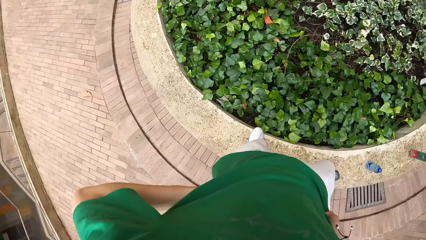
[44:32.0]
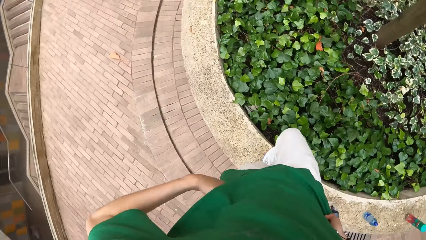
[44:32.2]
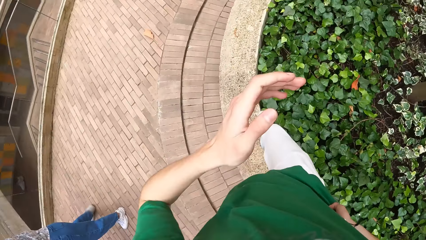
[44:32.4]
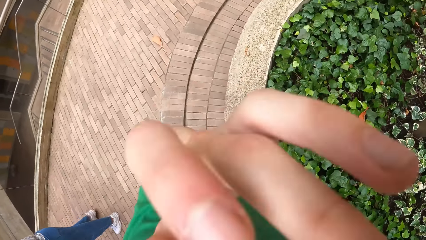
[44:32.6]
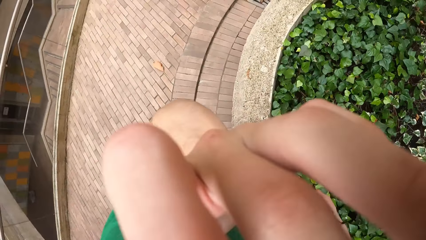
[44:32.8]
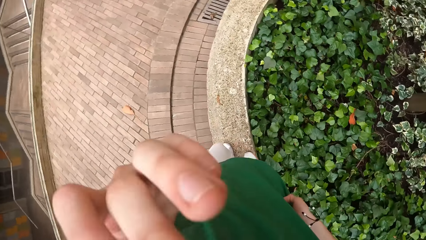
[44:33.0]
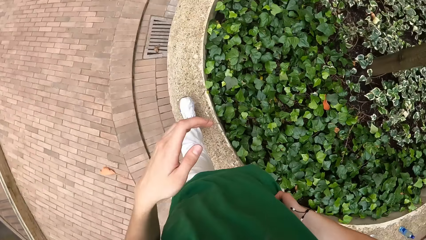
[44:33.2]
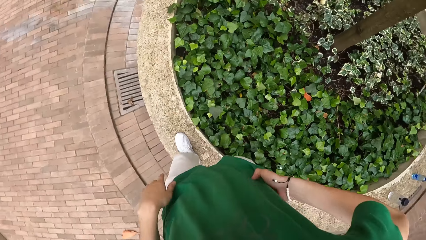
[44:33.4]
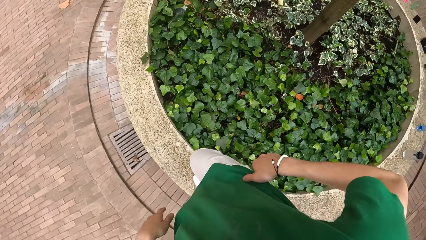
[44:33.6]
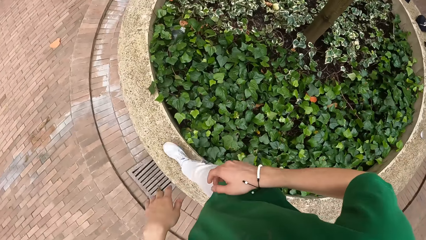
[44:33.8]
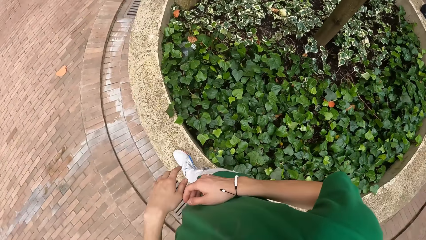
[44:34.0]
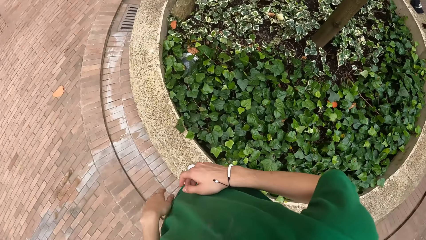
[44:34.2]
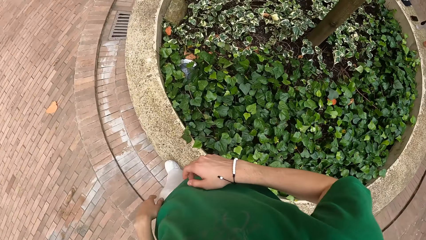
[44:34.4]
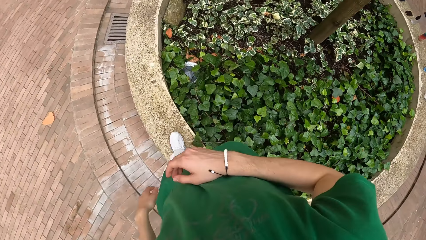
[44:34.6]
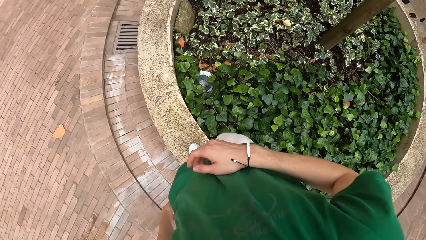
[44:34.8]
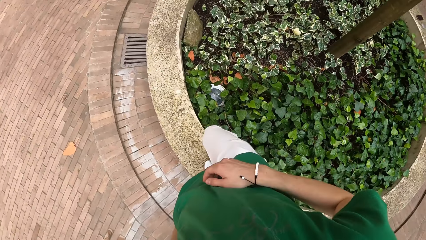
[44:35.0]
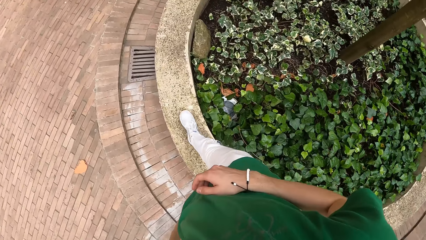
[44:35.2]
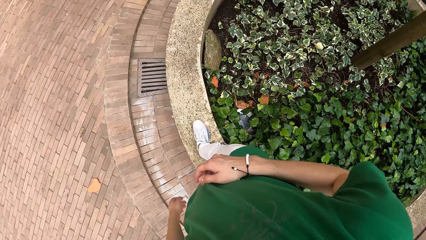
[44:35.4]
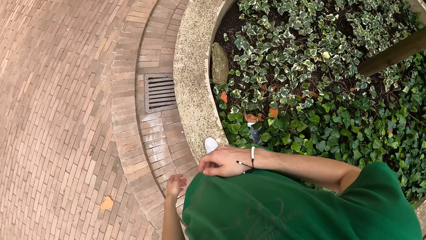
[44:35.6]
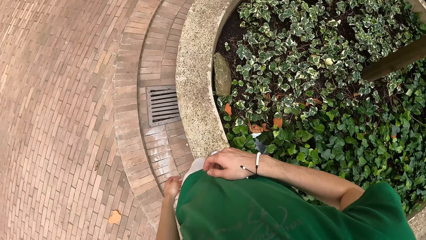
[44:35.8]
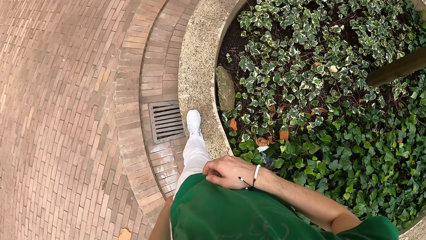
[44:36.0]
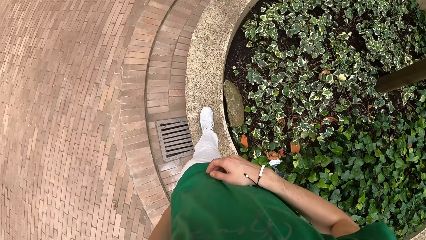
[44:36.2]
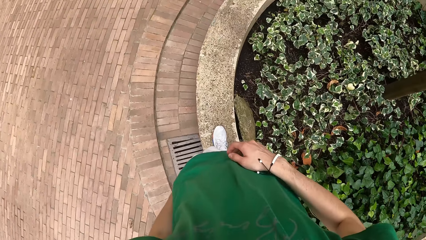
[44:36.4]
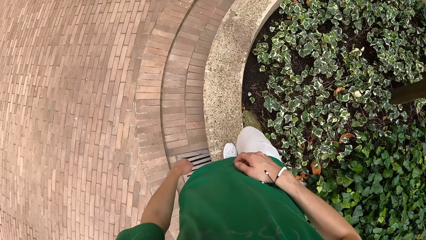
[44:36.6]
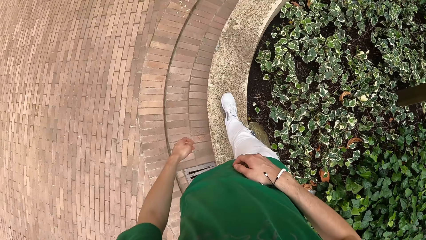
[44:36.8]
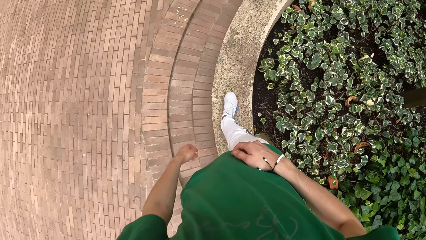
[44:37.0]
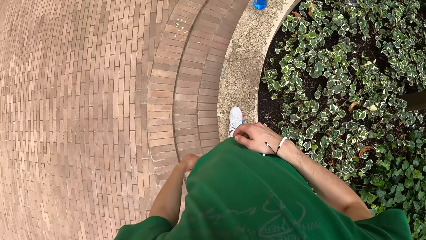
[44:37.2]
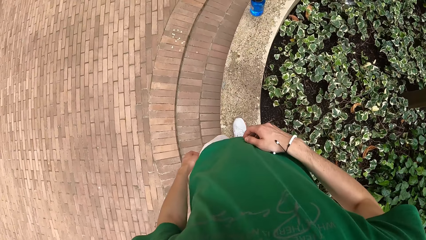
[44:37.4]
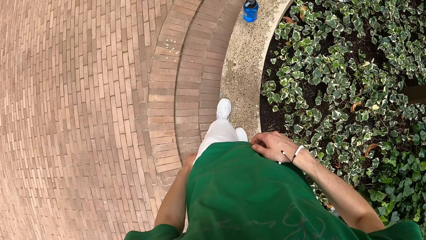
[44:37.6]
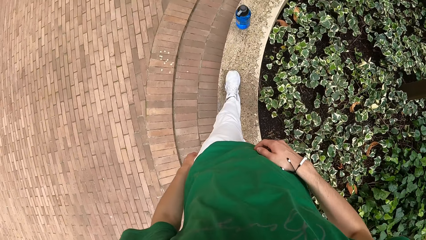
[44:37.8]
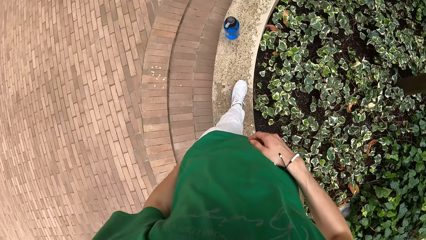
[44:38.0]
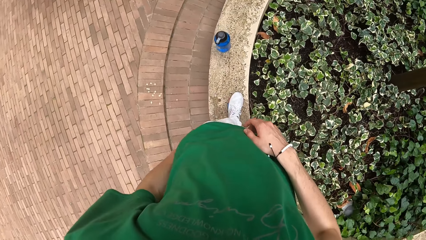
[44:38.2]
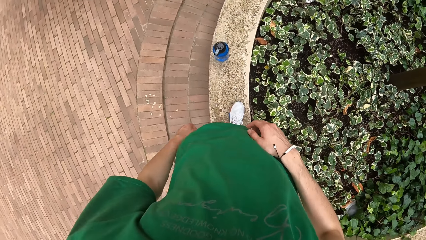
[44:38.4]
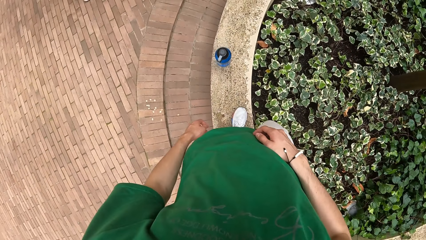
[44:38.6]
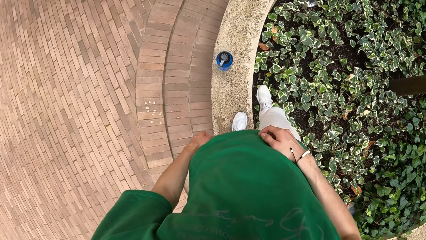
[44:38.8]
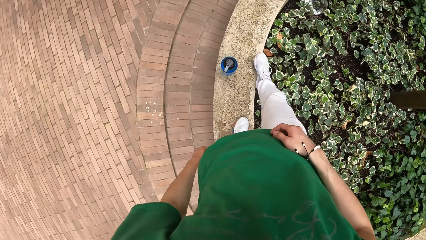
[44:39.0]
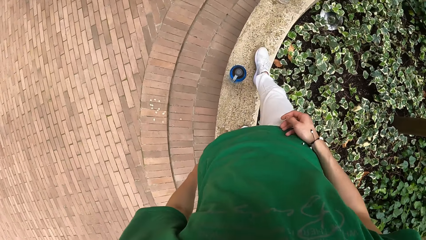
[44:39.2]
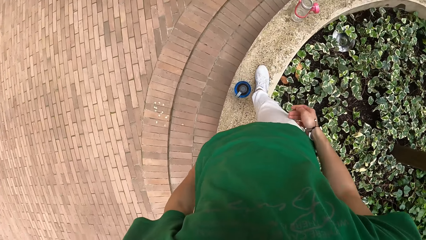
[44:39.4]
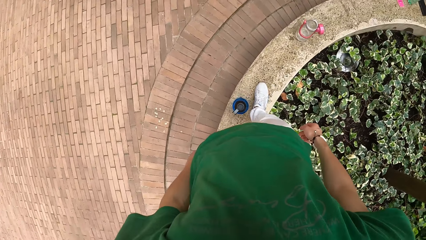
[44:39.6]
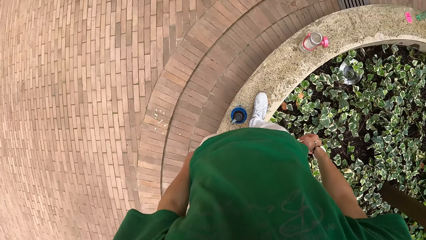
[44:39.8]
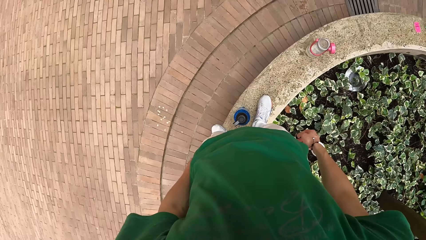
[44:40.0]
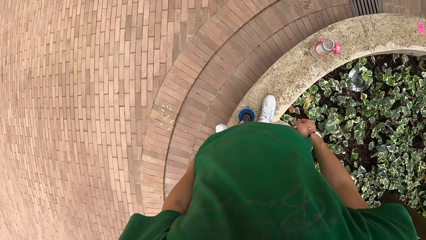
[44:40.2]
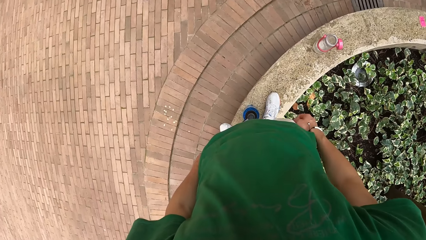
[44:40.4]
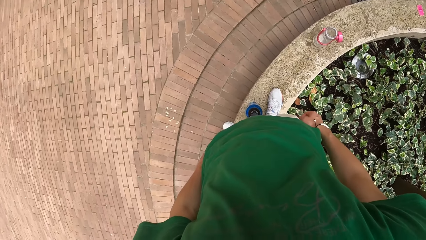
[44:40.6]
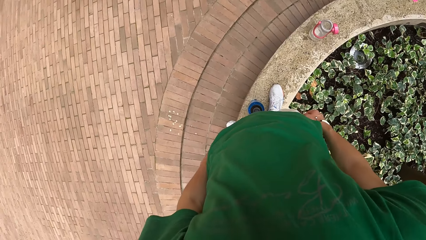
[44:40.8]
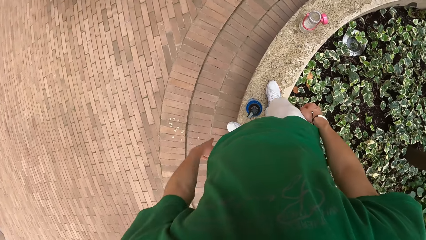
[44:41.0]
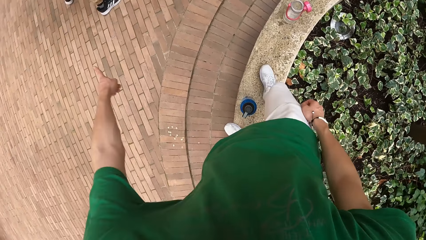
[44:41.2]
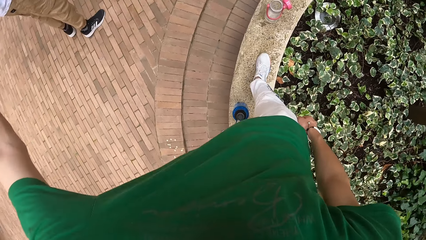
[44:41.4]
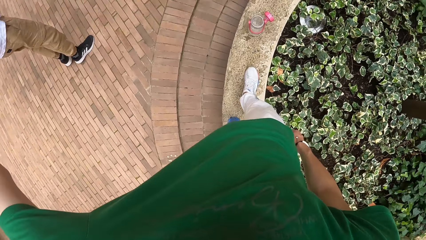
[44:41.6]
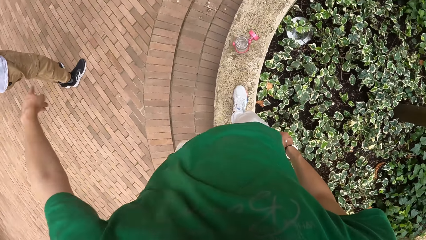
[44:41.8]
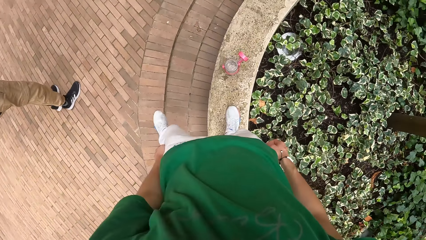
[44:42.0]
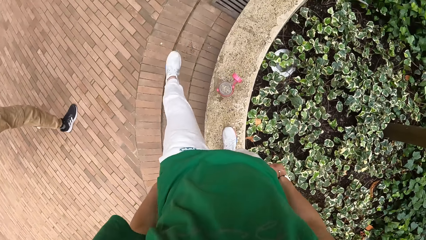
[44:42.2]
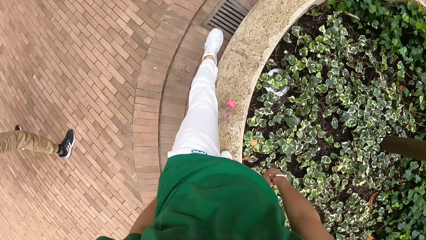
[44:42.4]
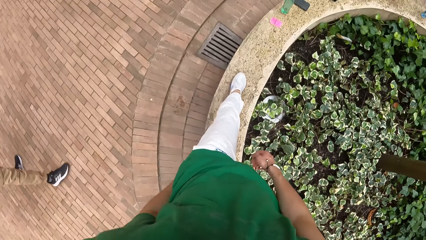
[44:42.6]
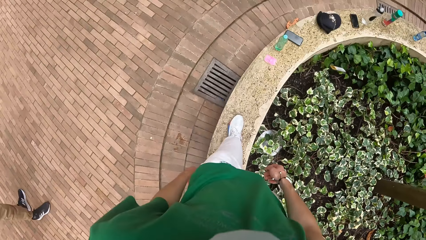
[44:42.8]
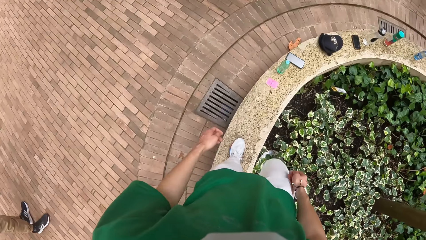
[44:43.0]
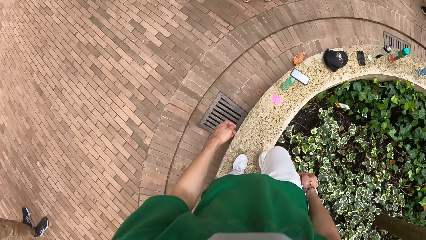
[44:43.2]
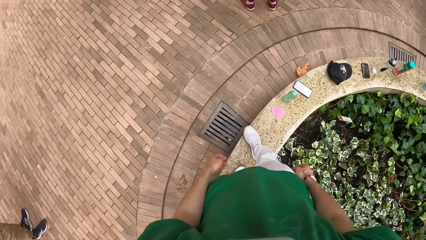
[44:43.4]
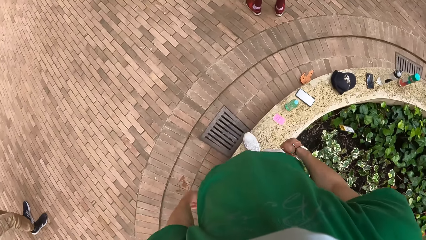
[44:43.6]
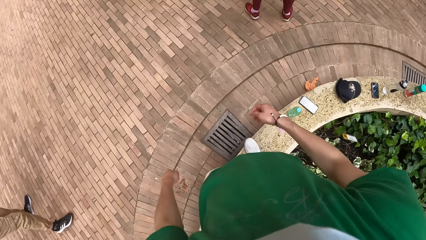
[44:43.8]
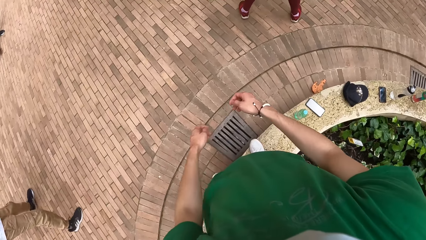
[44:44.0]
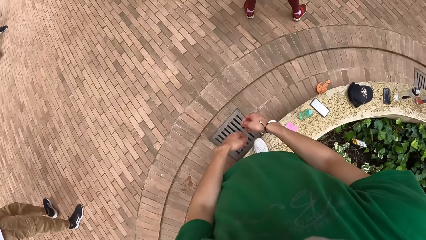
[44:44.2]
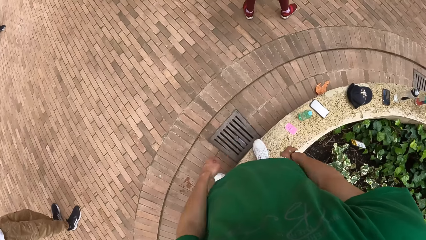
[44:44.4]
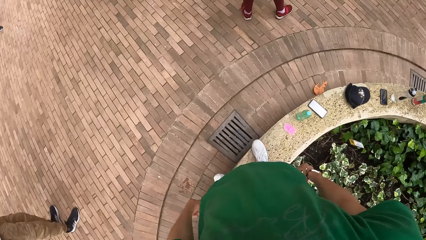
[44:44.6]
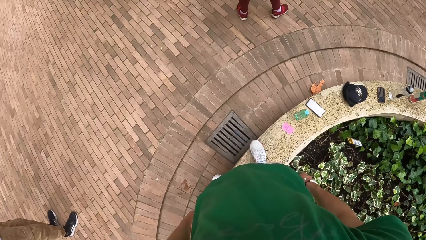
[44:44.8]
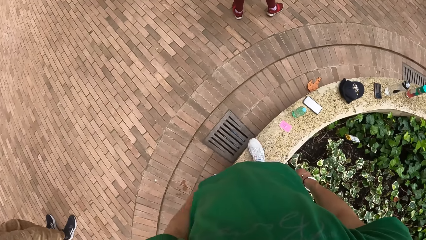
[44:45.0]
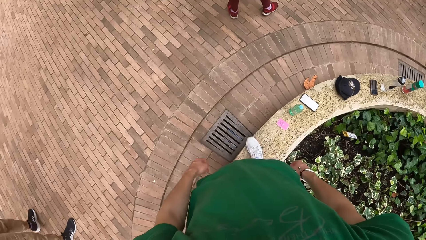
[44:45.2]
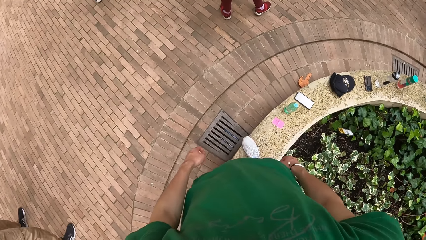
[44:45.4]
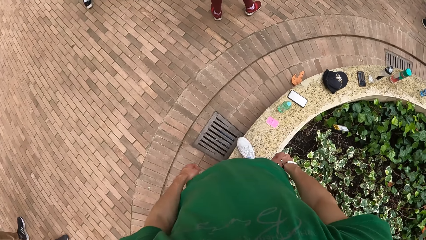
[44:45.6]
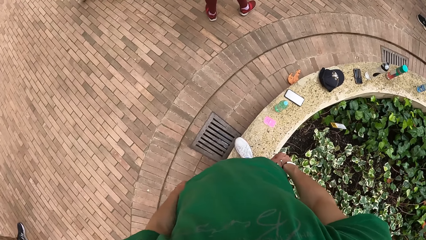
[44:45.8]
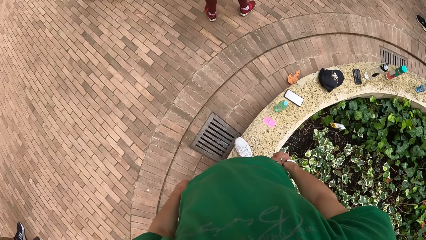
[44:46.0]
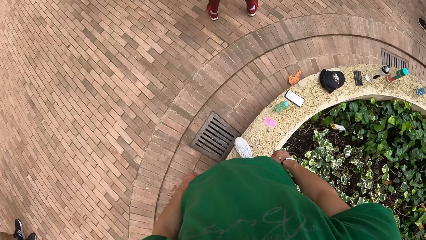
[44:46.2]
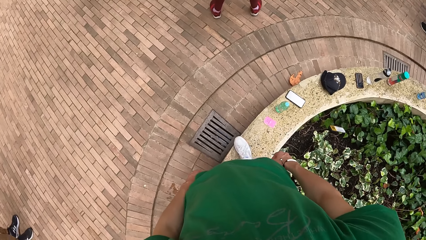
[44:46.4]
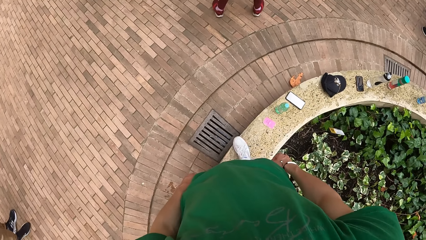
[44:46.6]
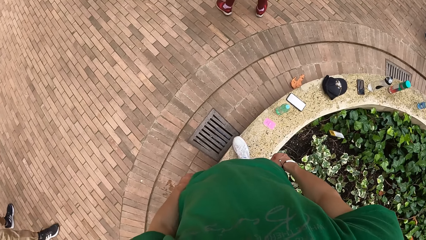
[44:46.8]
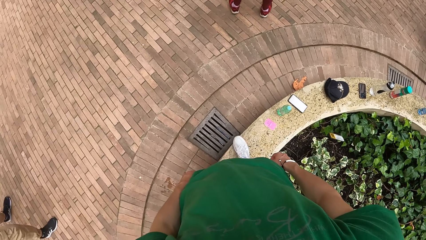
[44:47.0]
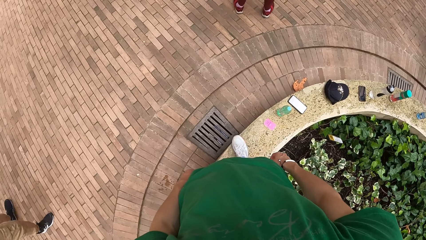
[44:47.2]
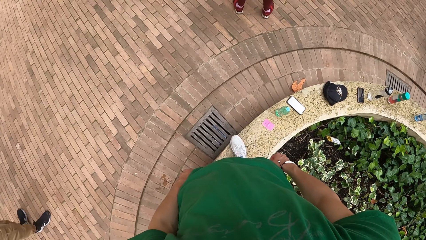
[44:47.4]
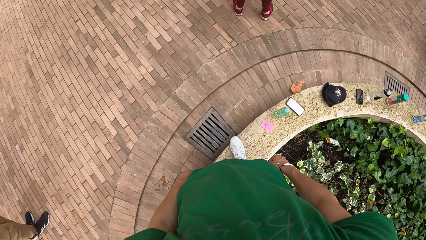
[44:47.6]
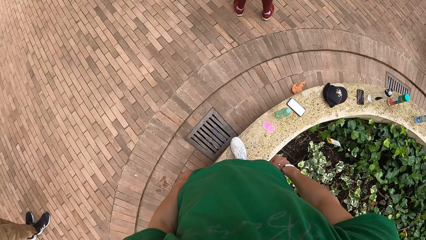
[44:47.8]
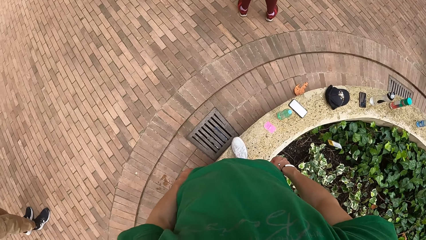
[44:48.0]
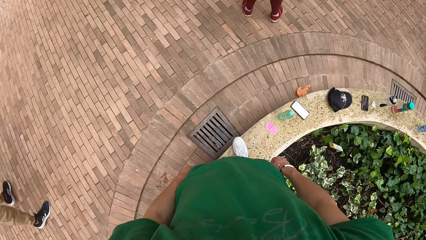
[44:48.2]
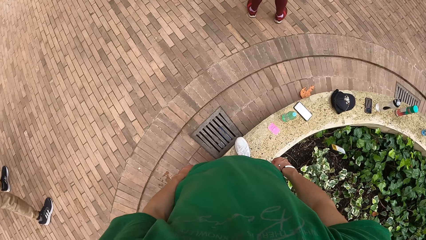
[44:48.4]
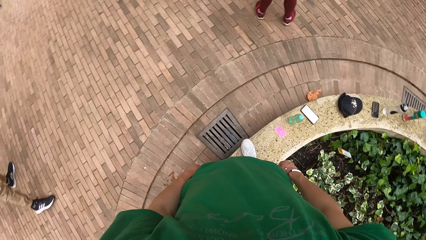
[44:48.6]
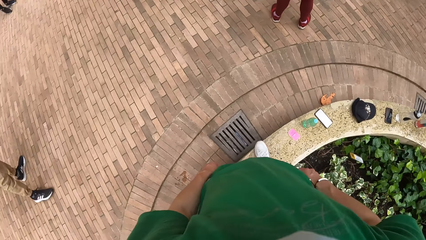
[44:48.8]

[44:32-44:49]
The camera wearer walks around. He touches his face with his left hand. He stretches his hand. He walks around.
